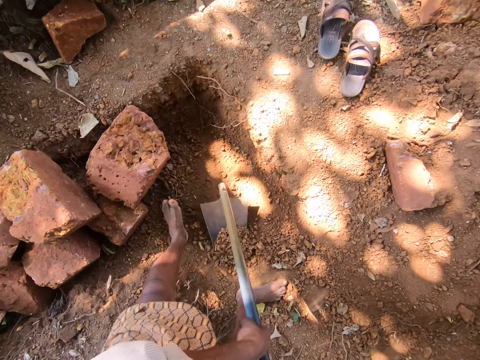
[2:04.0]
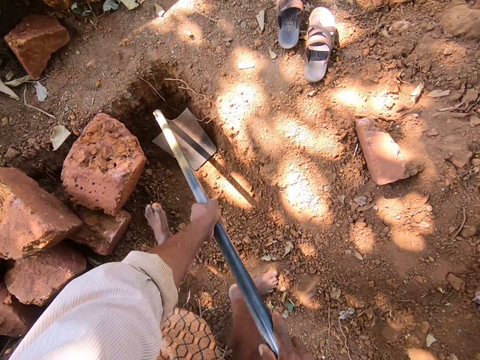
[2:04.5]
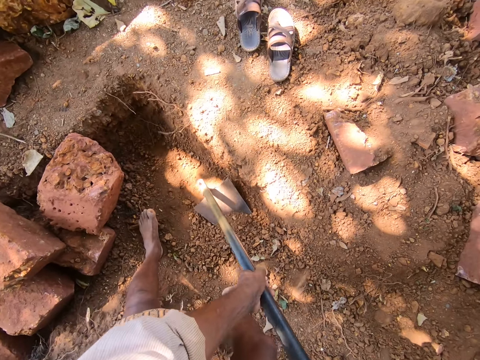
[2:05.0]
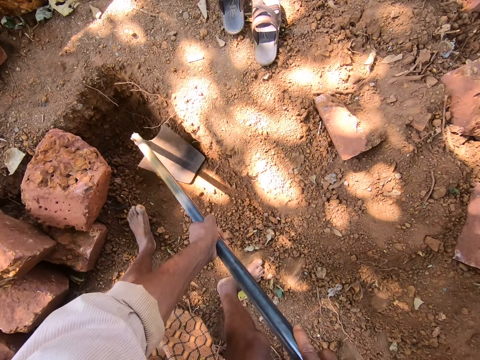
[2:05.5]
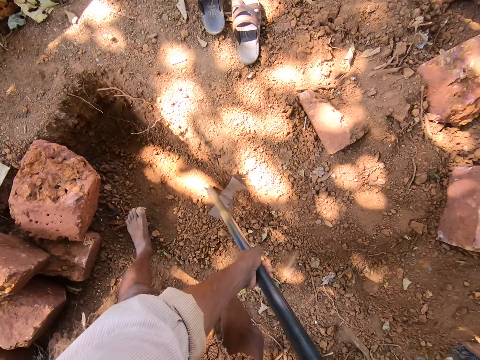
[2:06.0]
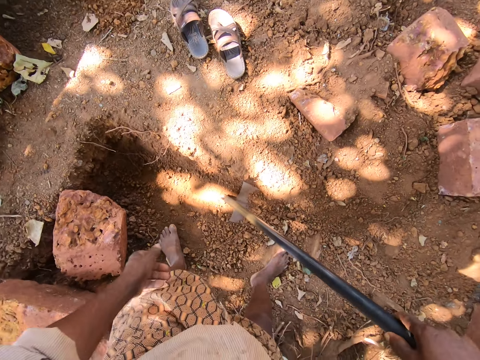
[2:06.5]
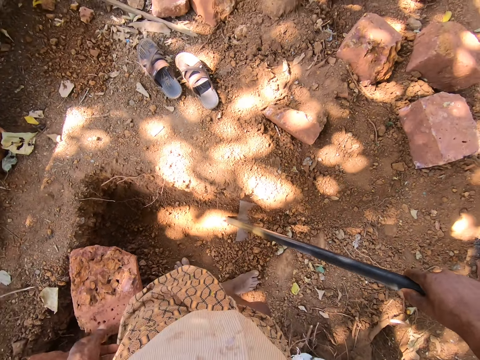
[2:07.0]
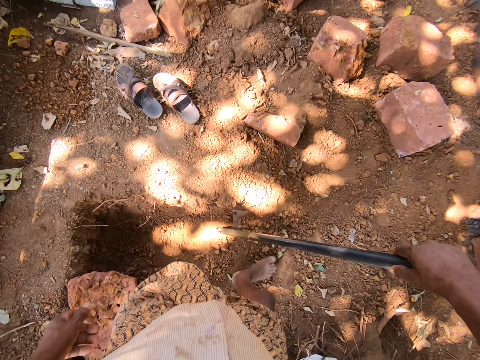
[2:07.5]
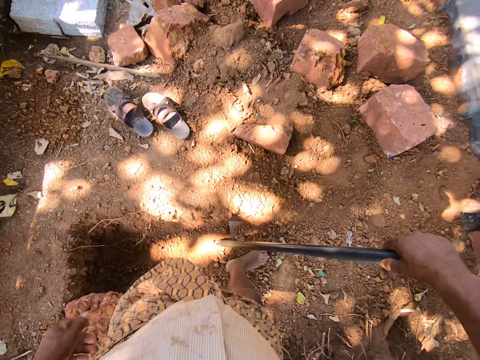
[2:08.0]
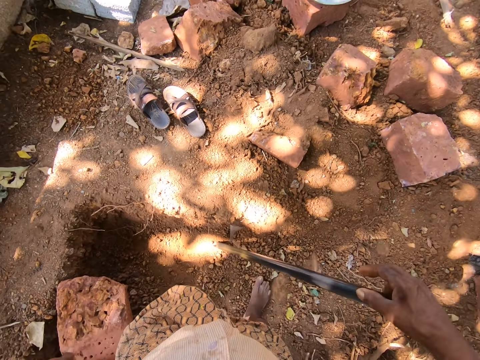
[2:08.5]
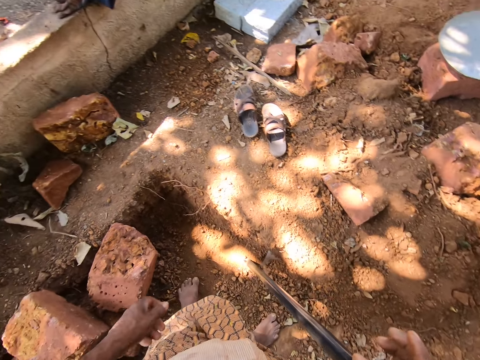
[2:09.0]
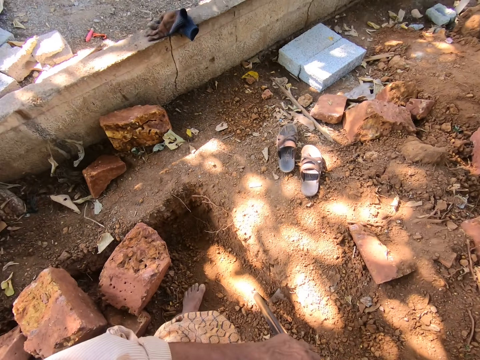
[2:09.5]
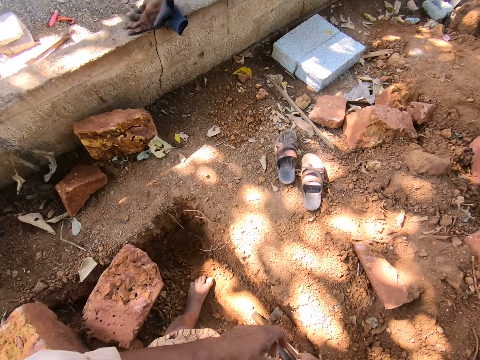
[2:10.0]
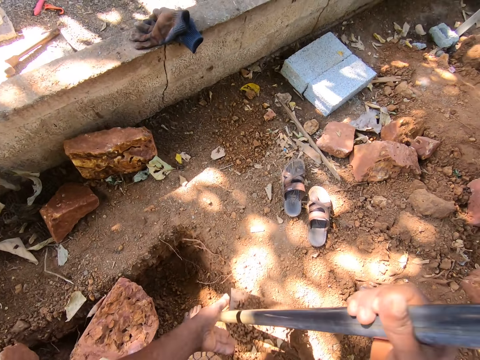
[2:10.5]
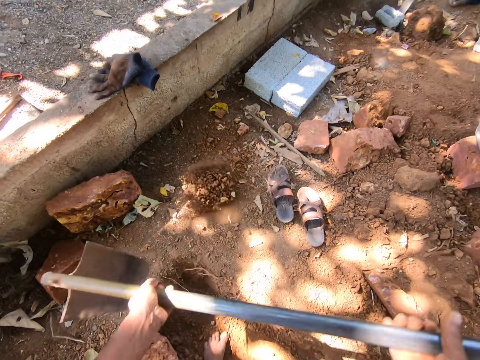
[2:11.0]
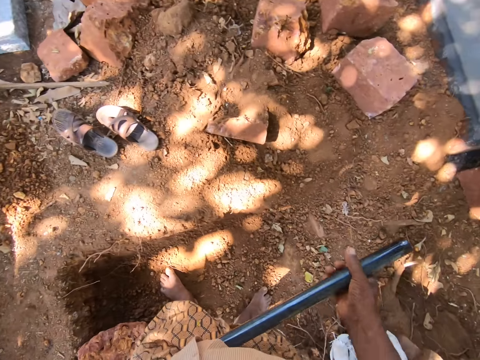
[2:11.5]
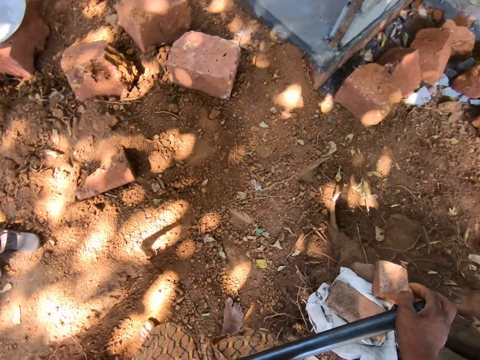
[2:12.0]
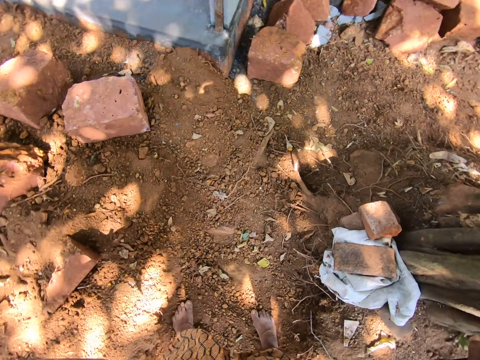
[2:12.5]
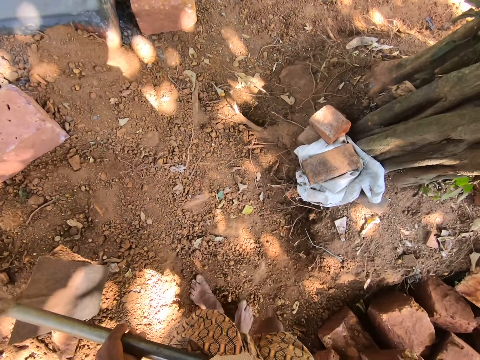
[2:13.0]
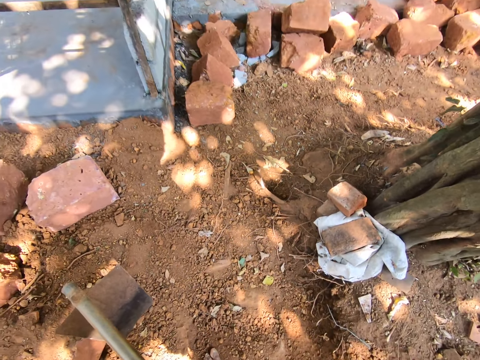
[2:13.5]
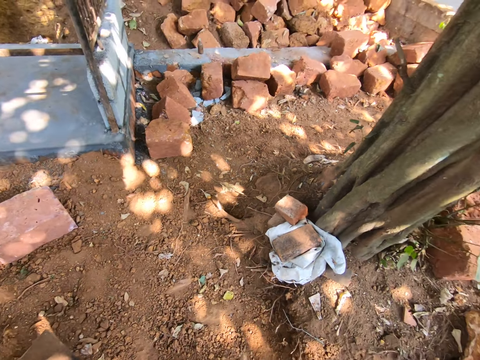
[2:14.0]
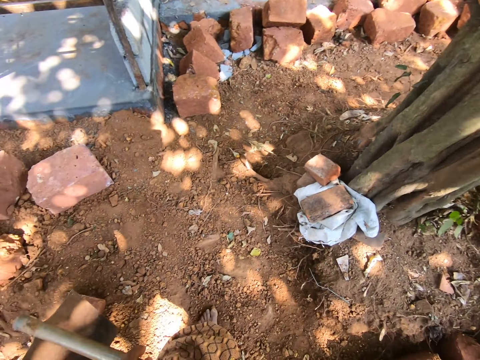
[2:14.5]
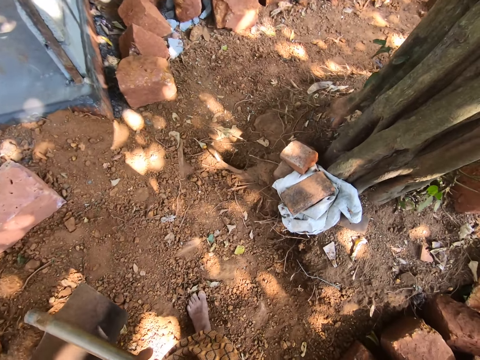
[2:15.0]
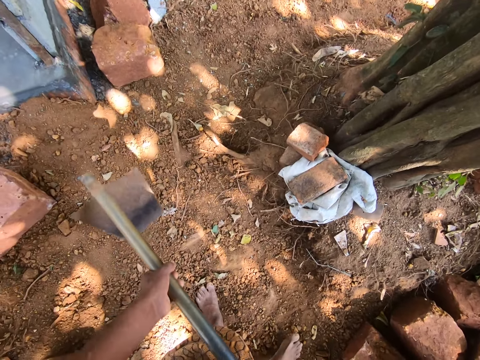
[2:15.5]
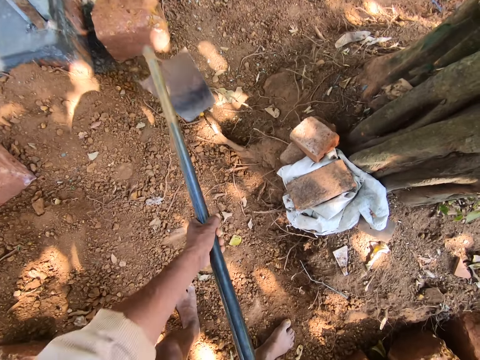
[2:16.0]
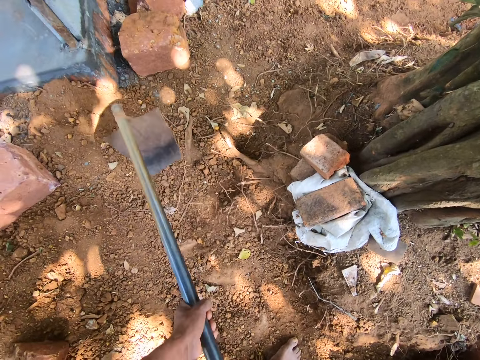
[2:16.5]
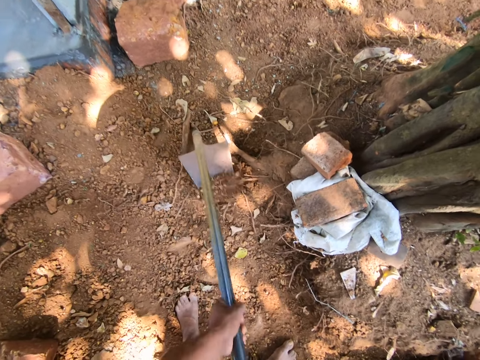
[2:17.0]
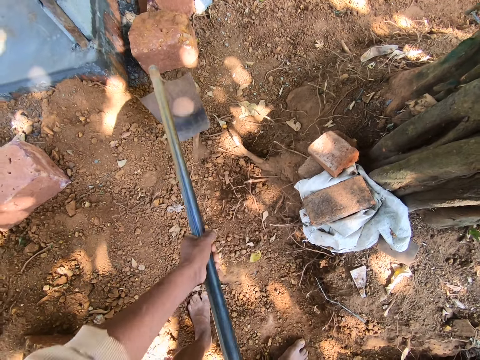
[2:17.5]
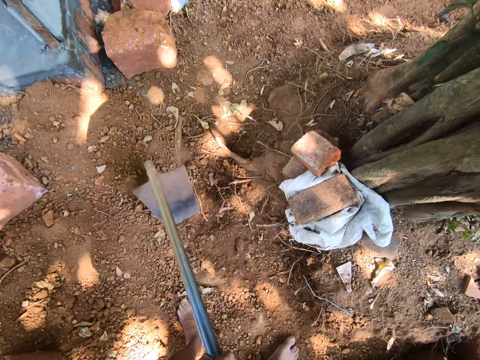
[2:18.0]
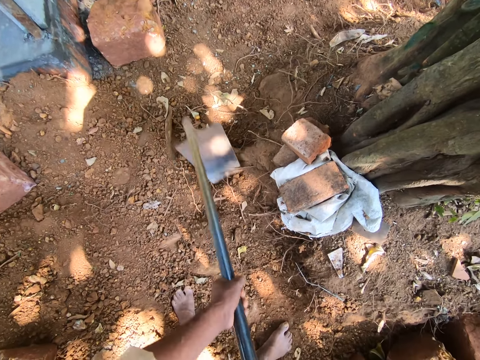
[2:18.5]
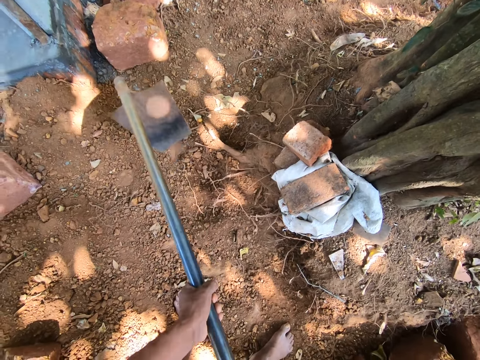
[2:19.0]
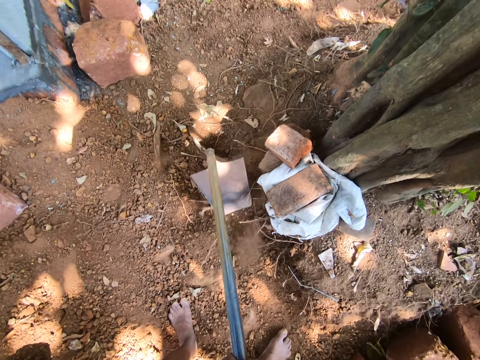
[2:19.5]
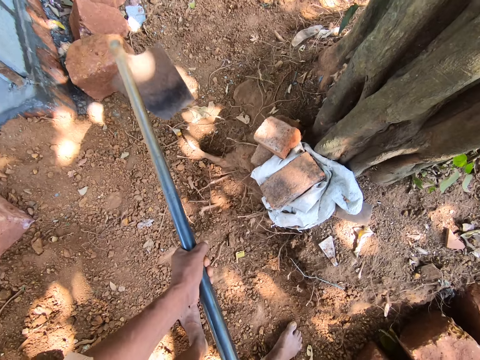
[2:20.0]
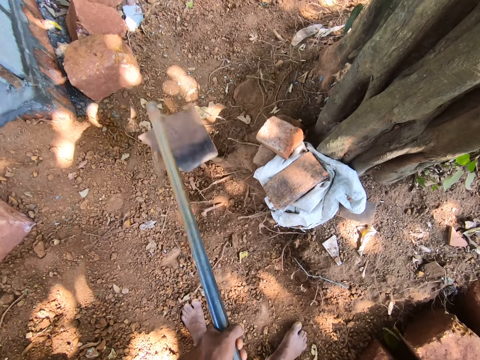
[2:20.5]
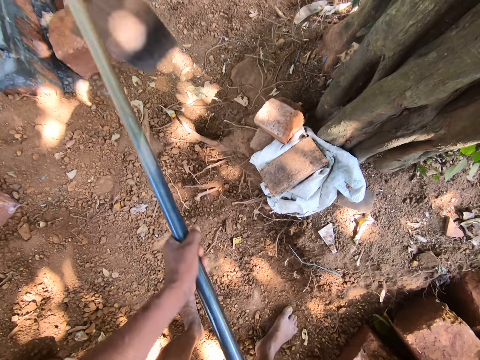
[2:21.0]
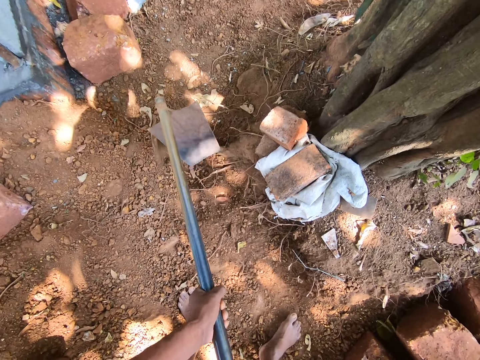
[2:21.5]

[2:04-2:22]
The camera wearer puts soil on the shovel using the feet. They carry the soil using the shovel, offload the soil from the shovel and turn around. They talk. They dig the soil with a hoe or shovel.

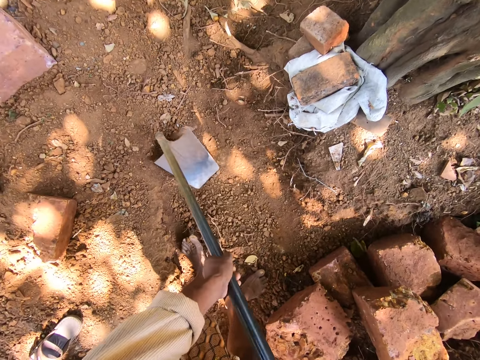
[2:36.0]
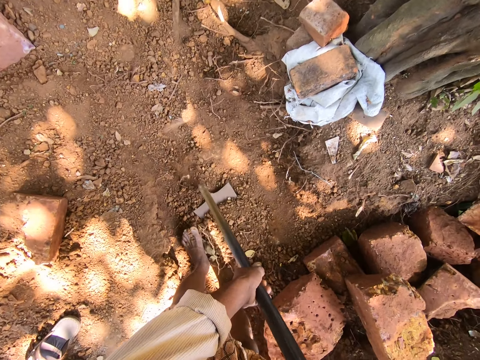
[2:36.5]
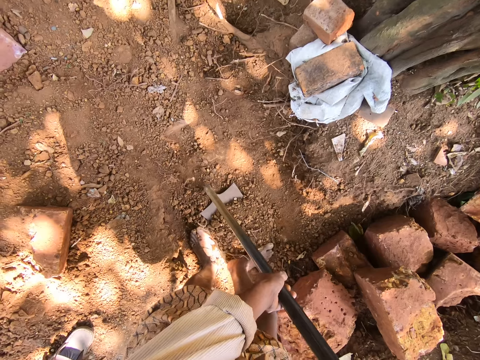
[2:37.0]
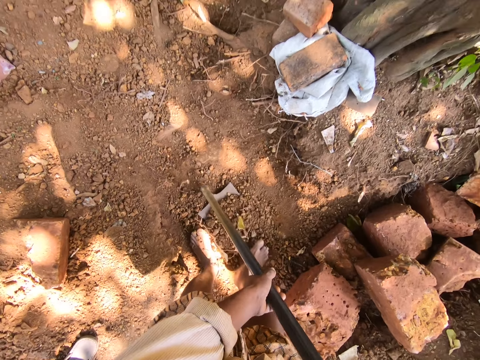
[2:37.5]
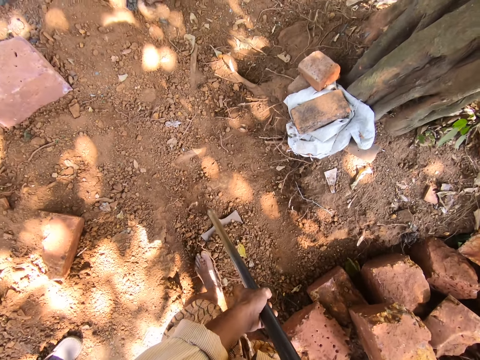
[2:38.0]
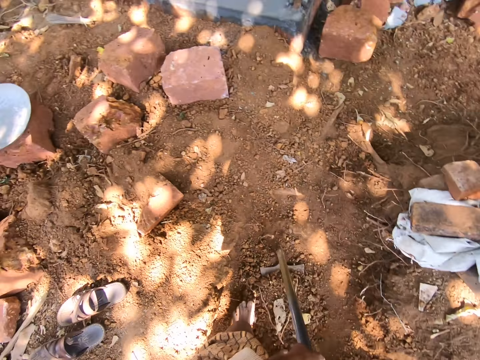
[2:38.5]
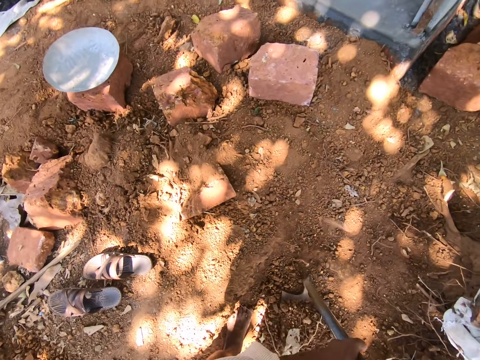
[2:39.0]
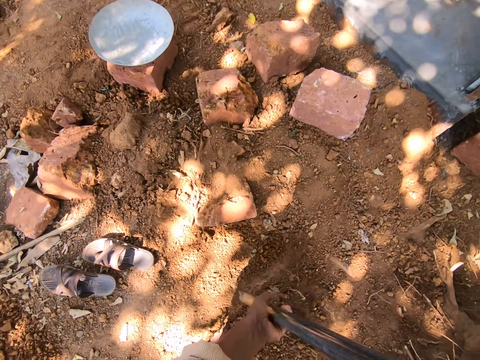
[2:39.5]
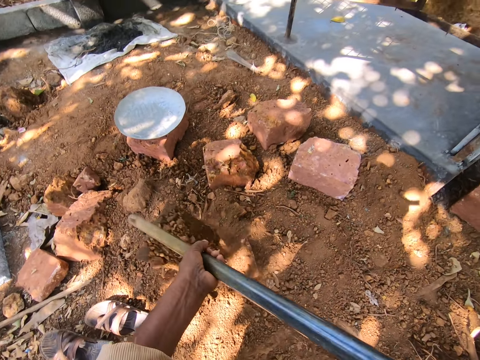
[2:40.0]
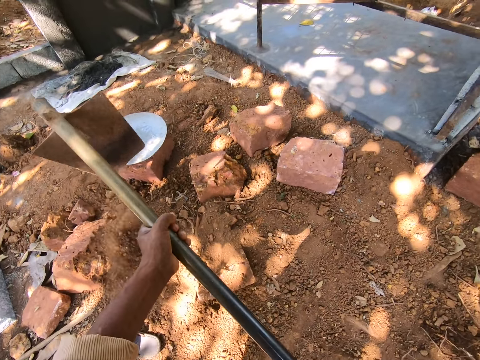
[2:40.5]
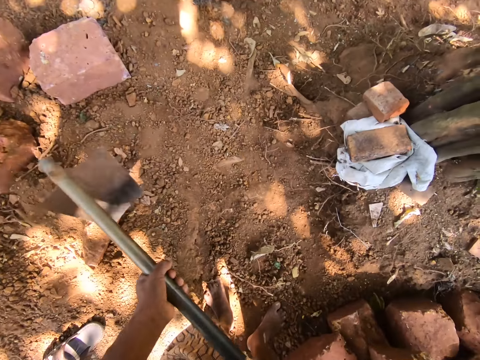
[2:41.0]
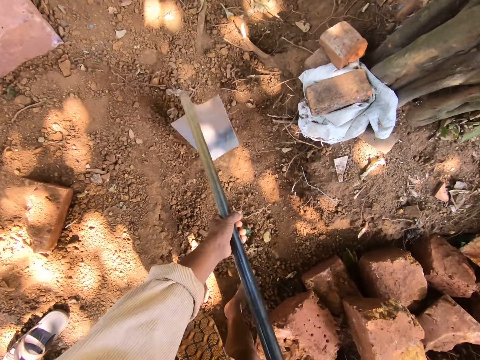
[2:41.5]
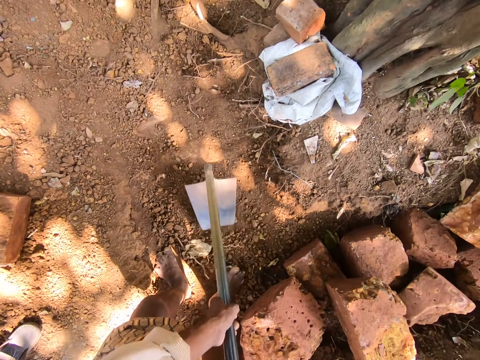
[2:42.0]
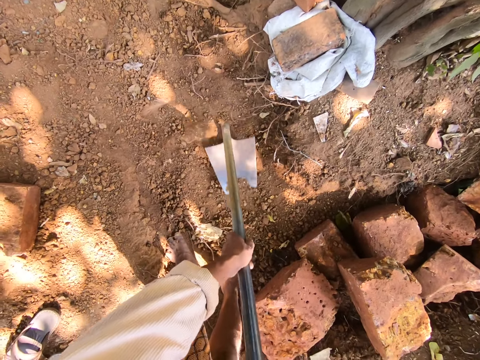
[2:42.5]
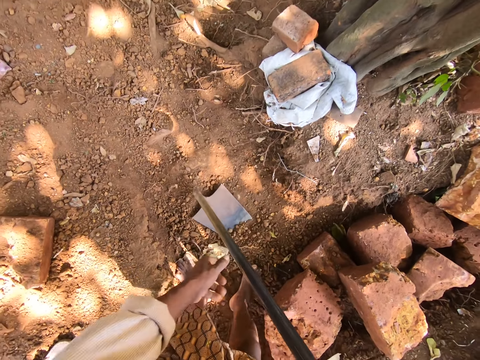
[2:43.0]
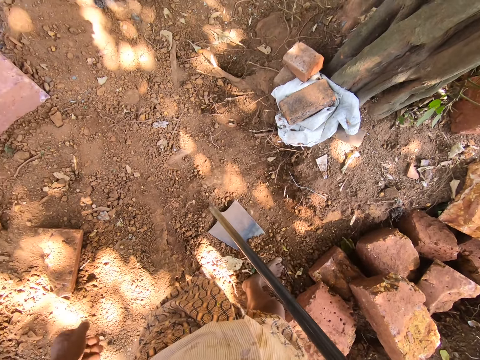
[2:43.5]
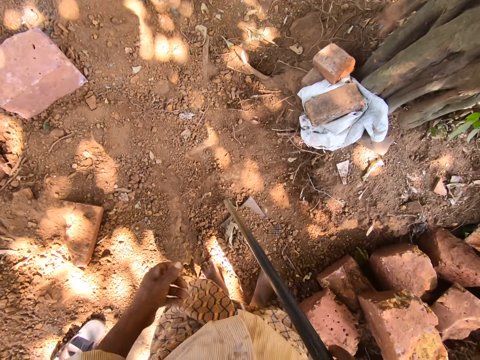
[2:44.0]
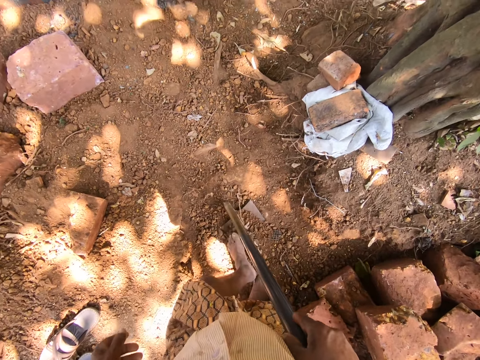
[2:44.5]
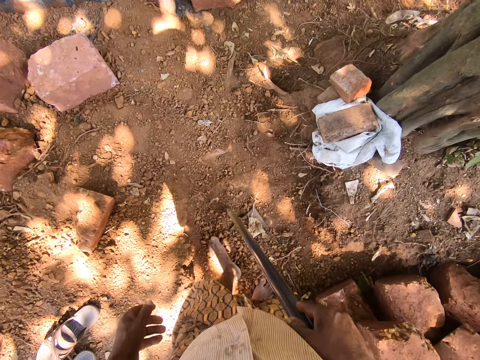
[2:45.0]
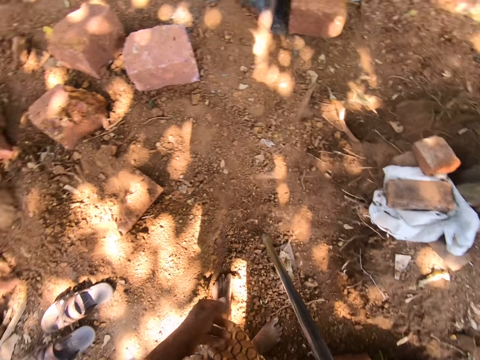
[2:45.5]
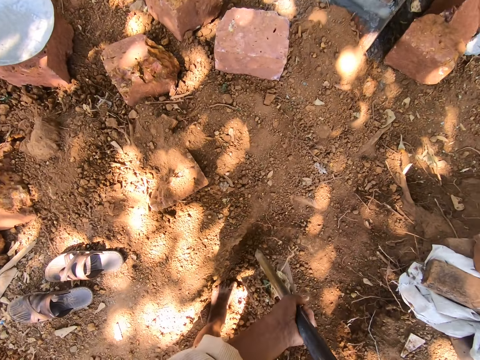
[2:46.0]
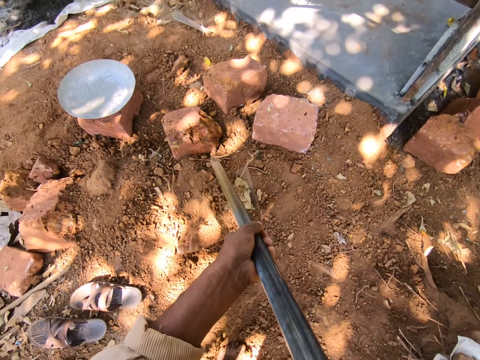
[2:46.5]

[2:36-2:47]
The camera wearer puts soil on the shovel using the feet. They carry the soil using the shovel and offload the soil from the shovel. They dig the soil with a hoe or shovel. They put the soil on the shovel using the feet, carry the soil using the shovel and throw down the soil.
